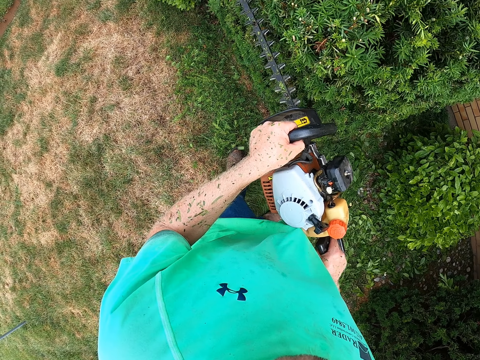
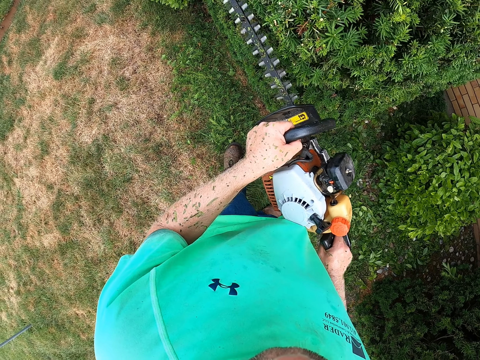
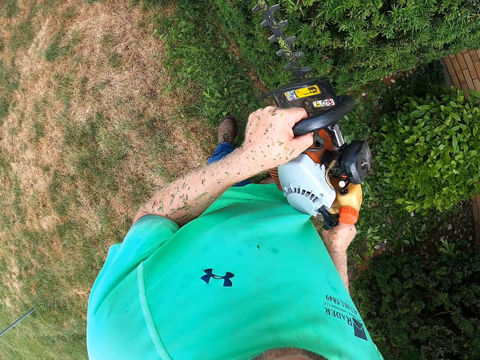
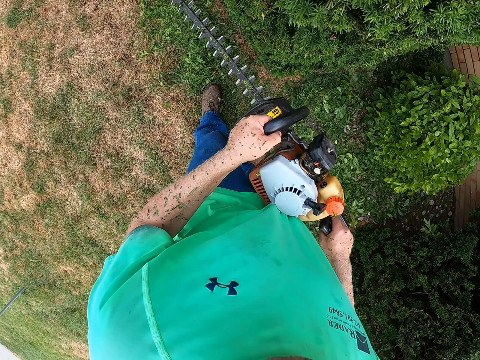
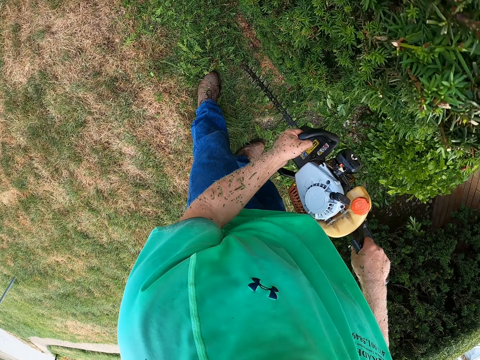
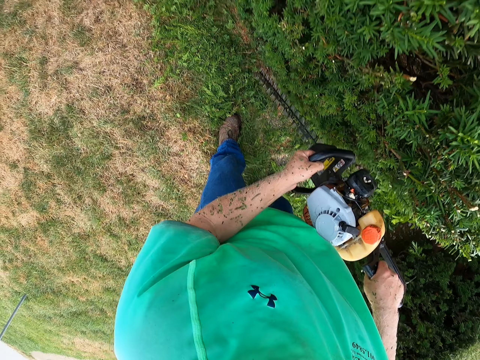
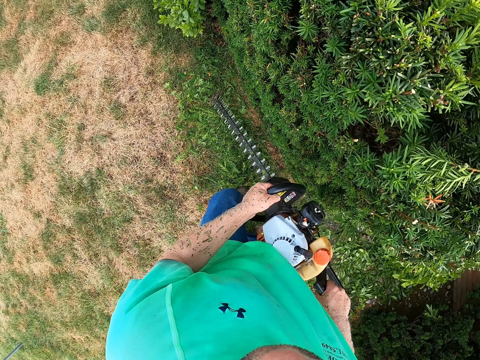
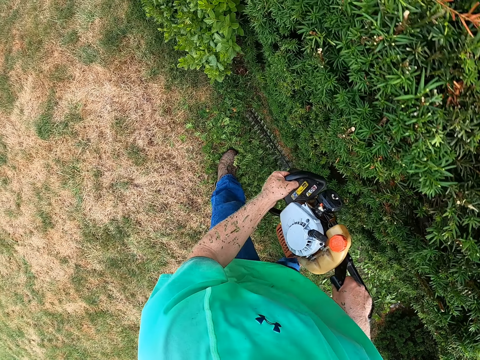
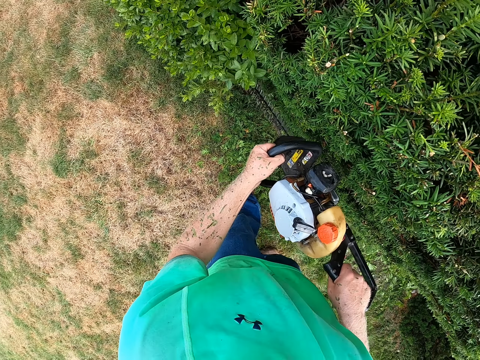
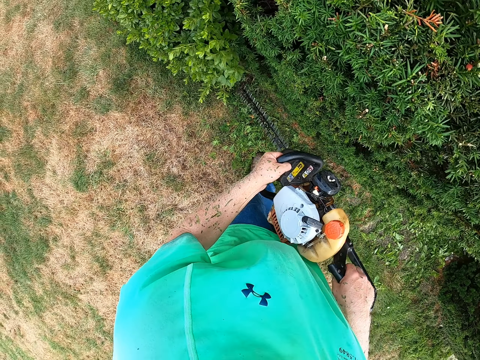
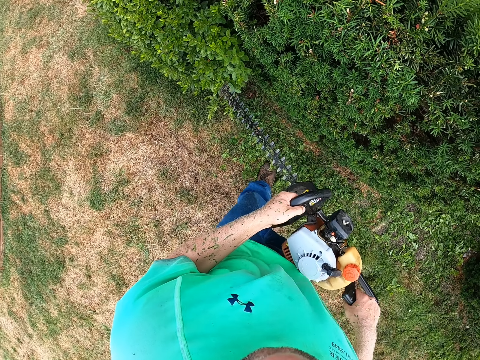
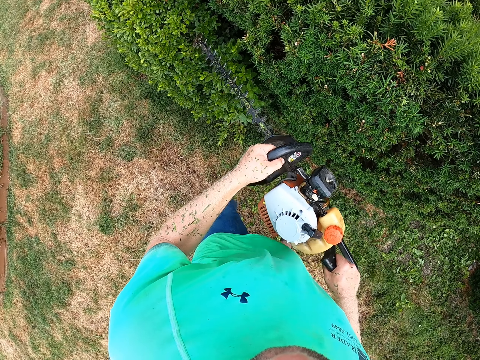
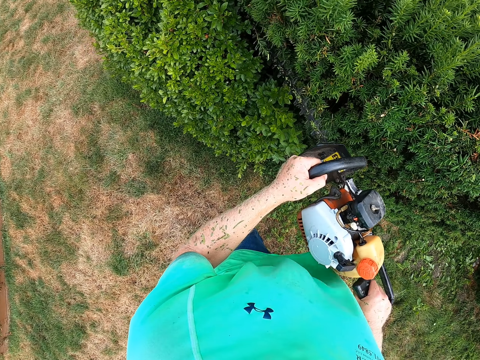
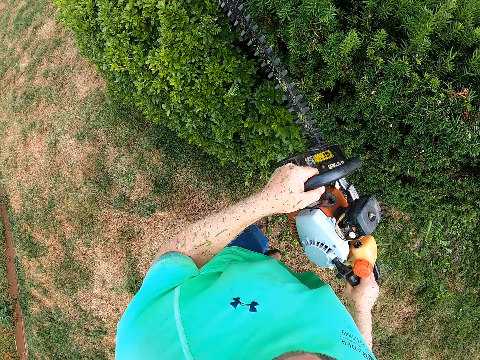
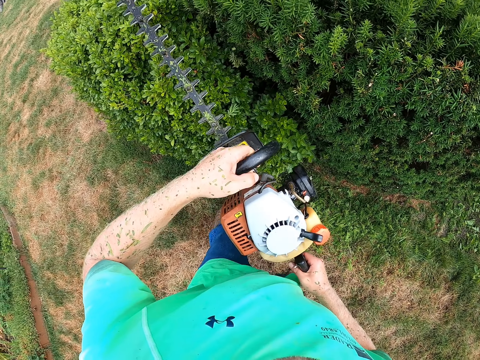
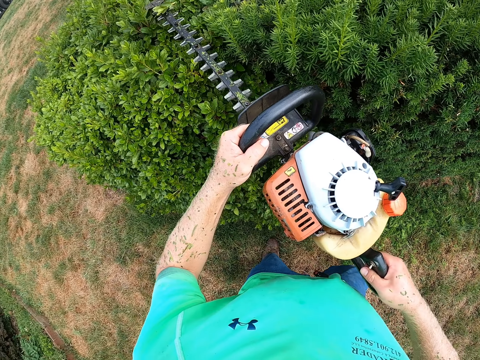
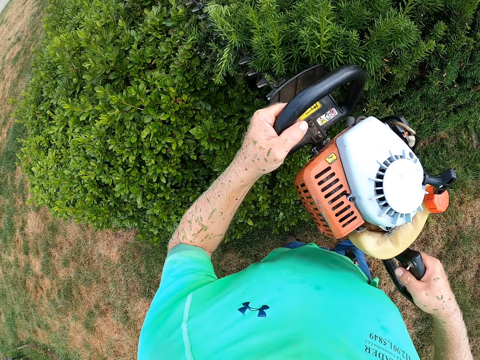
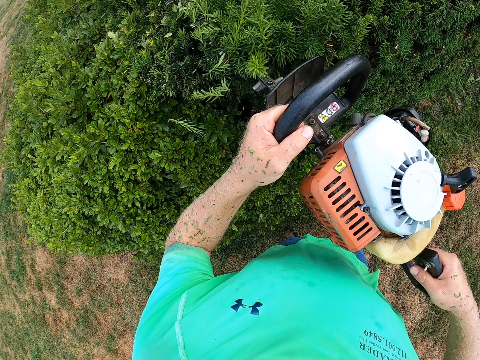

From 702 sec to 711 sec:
The camera wearer moves around the hedge.

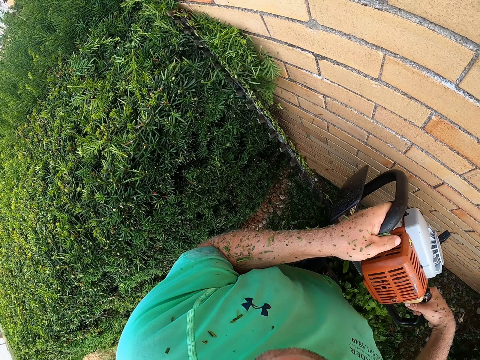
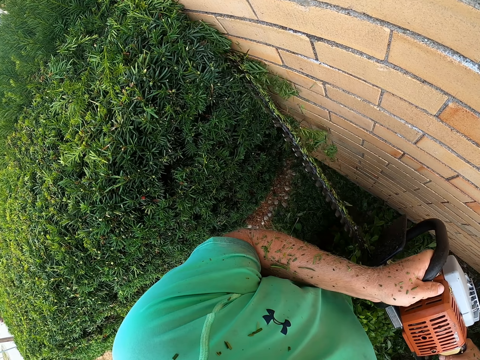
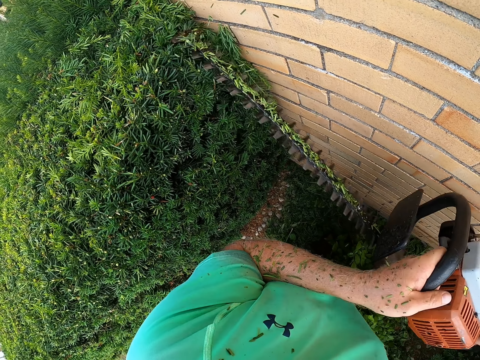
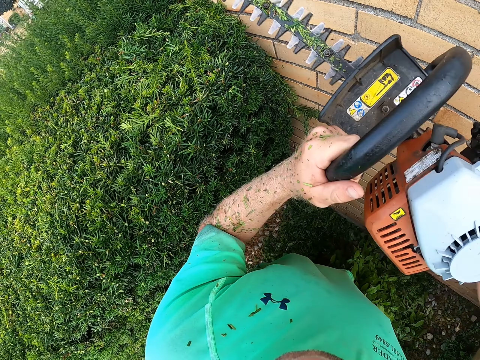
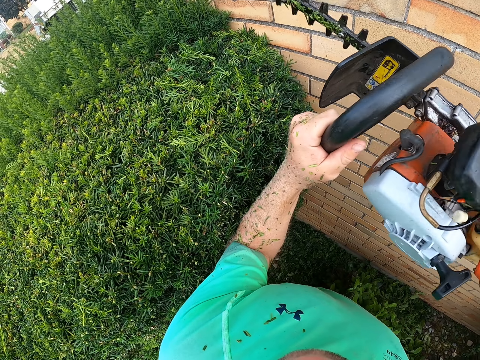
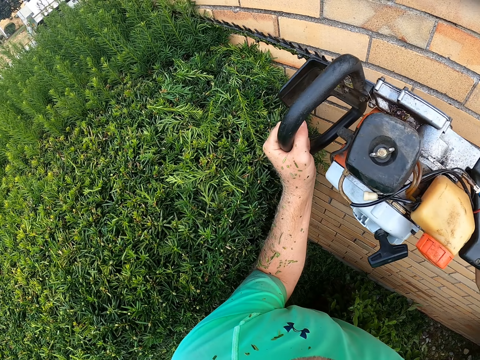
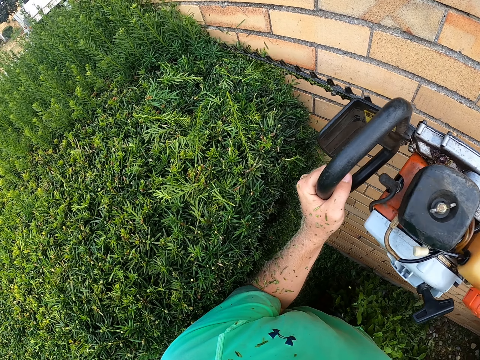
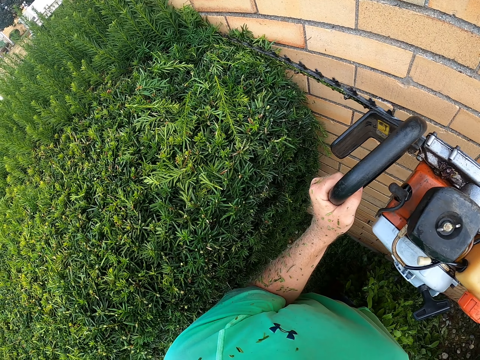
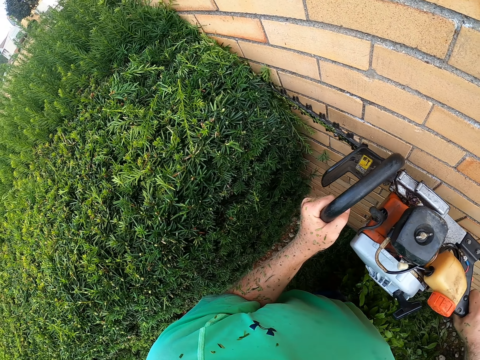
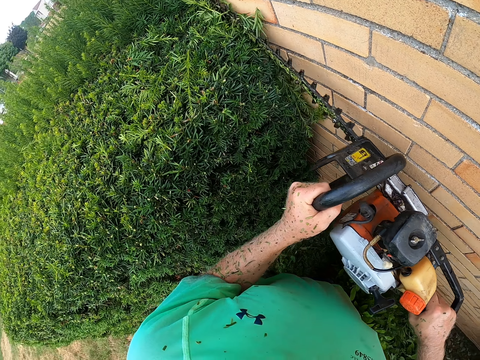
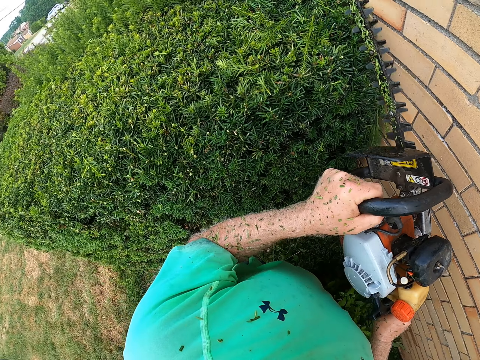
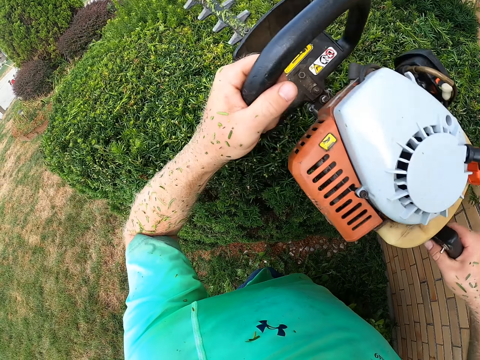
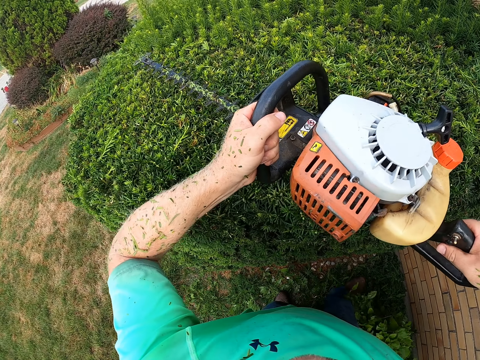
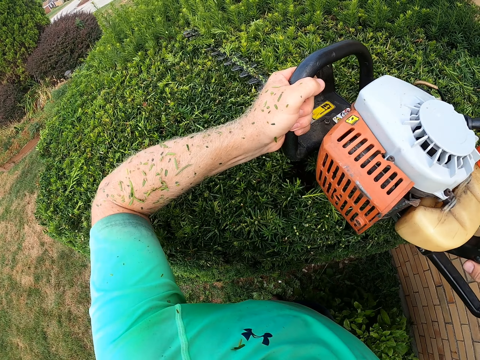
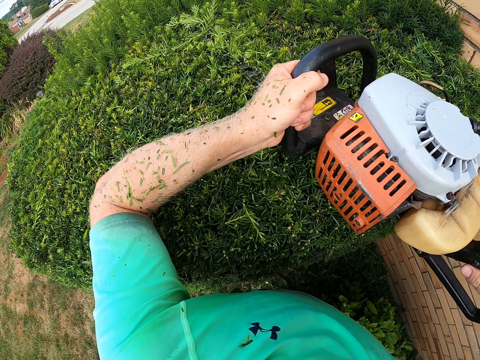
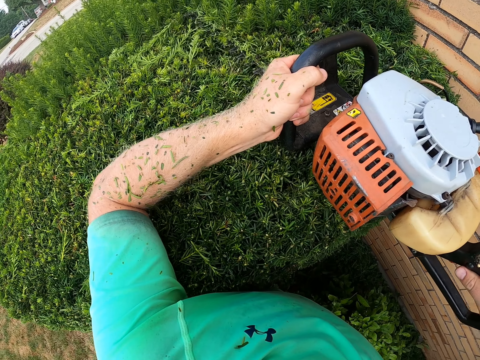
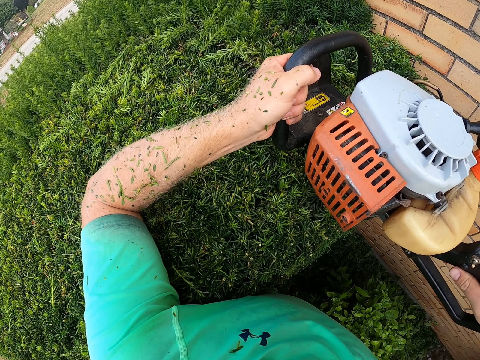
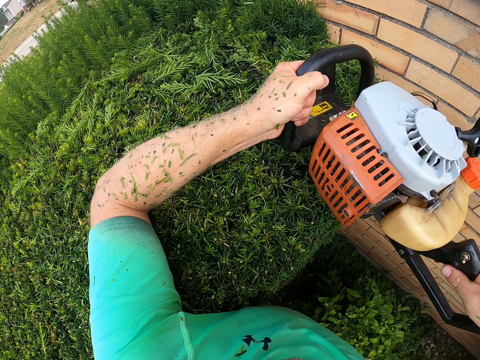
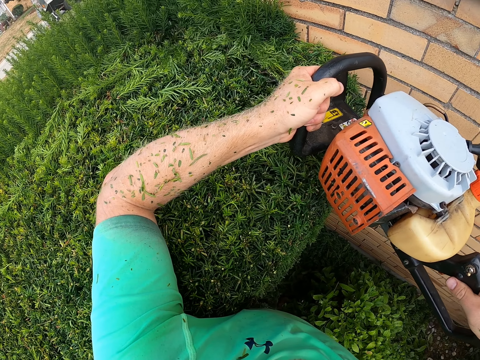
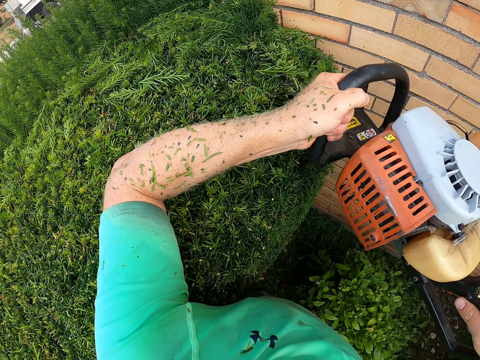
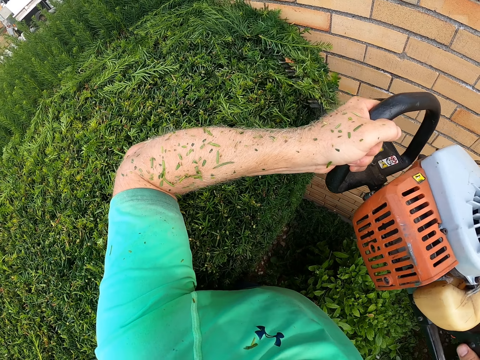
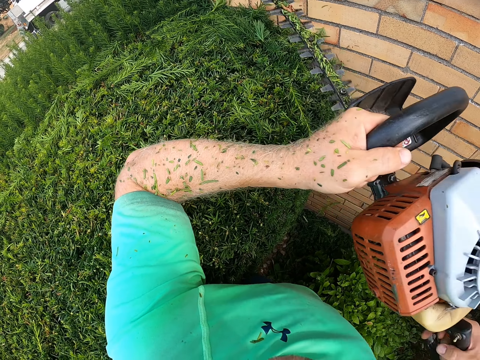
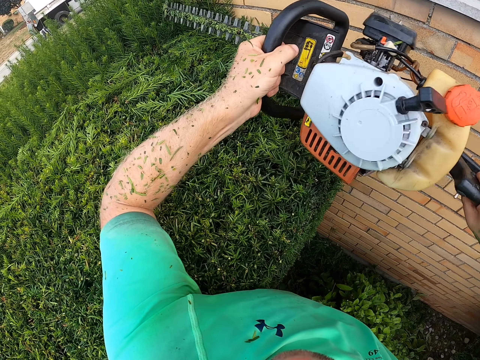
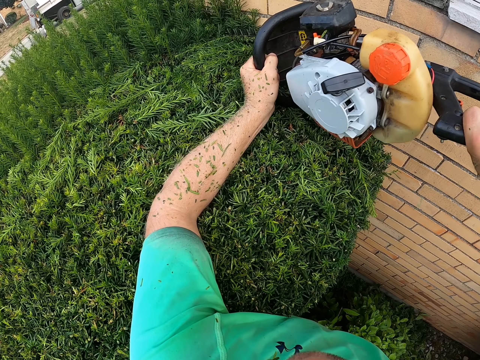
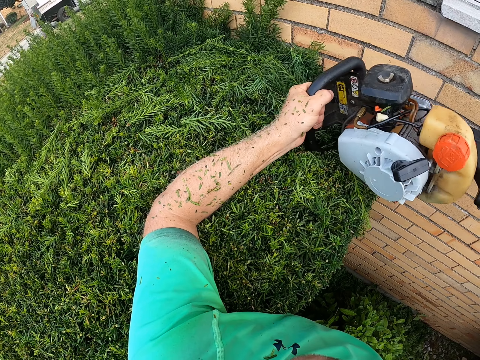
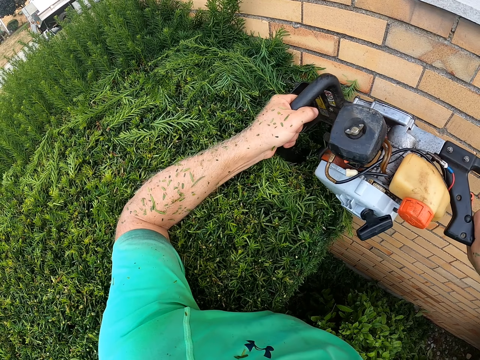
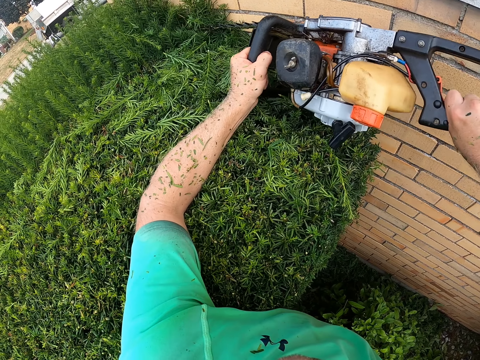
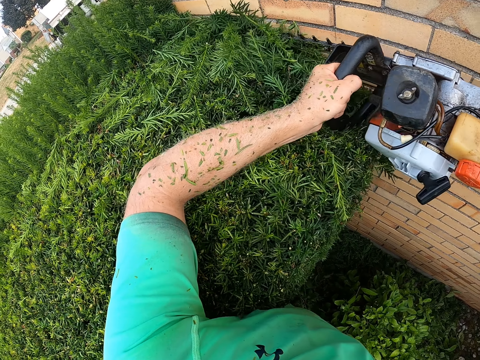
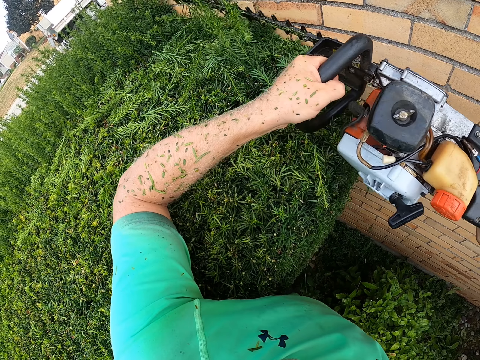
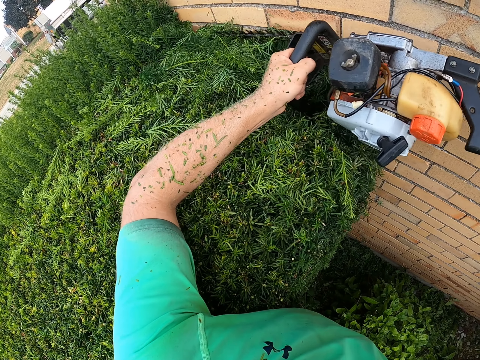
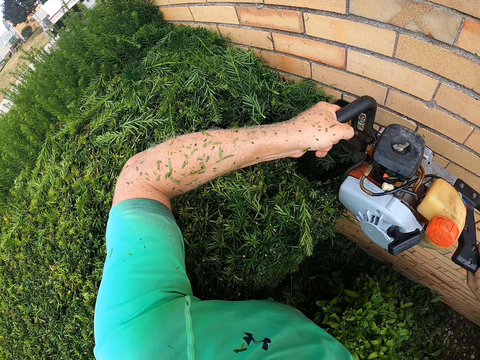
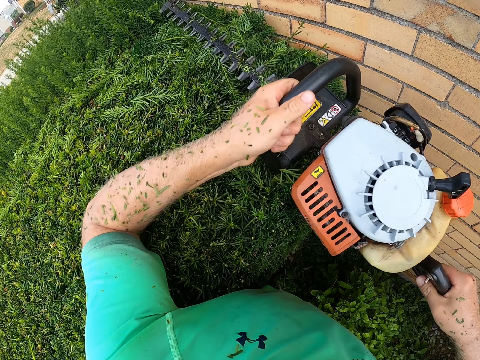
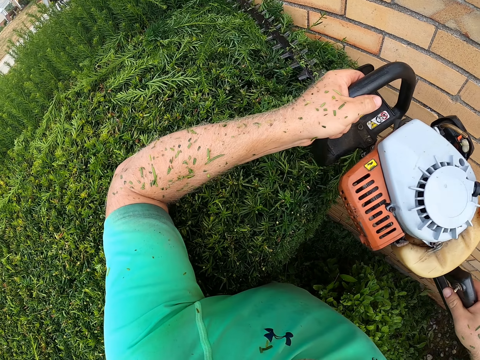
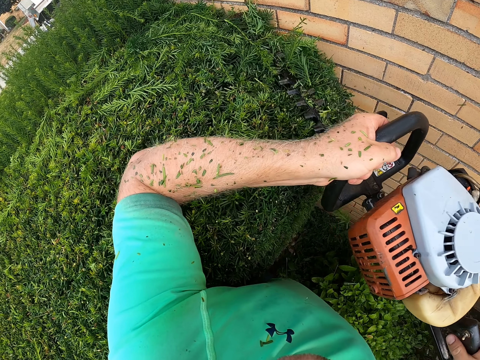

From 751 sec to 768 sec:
The camera wearer adjusts the hedge trimmer in both hands. They trim the hedge with the hedge trimmer in both hands. They adjust the hedge trimmer in both hands. They trim the hedge with the hedge trimmer in both hands.
